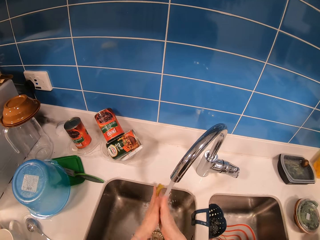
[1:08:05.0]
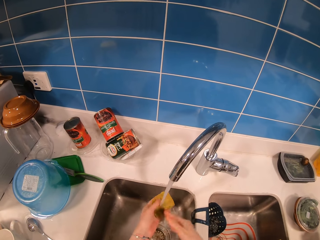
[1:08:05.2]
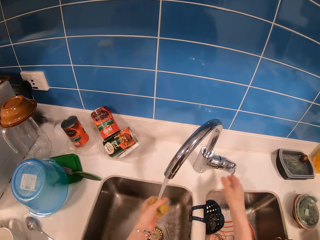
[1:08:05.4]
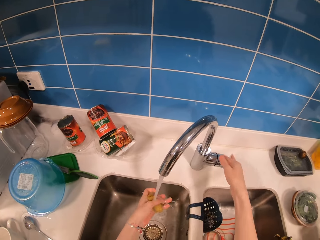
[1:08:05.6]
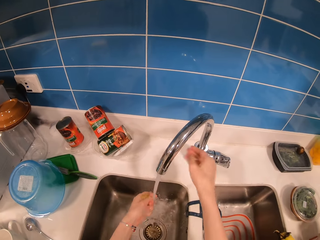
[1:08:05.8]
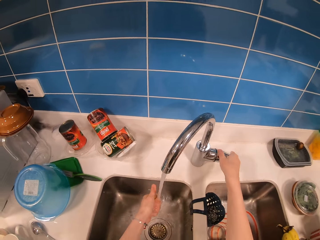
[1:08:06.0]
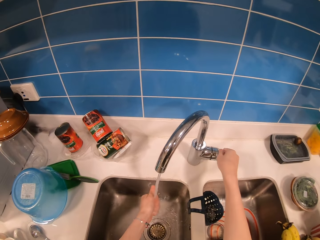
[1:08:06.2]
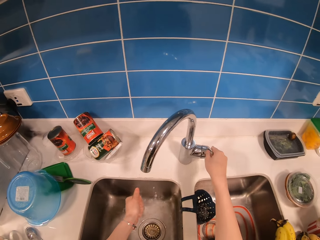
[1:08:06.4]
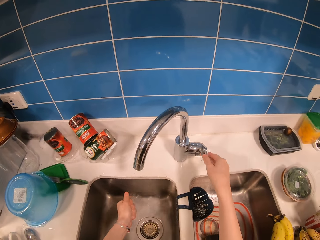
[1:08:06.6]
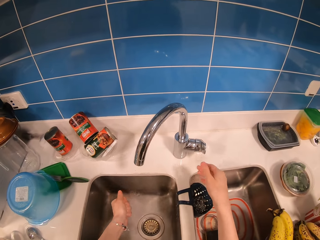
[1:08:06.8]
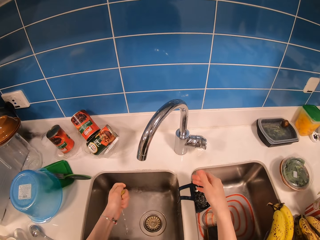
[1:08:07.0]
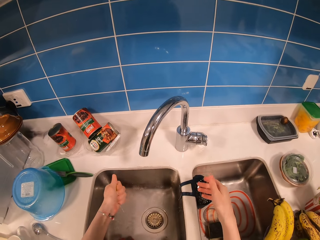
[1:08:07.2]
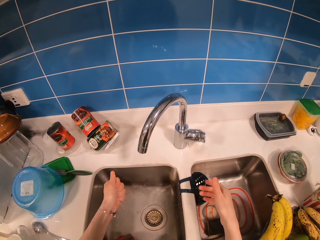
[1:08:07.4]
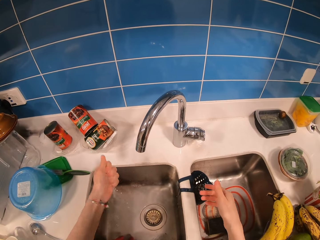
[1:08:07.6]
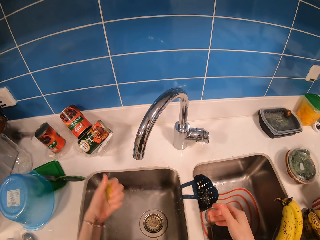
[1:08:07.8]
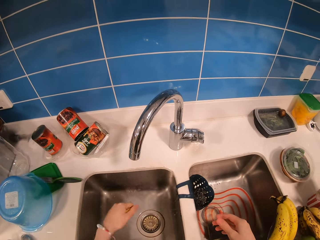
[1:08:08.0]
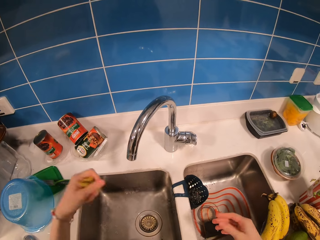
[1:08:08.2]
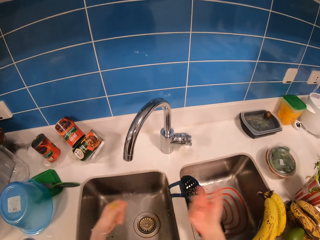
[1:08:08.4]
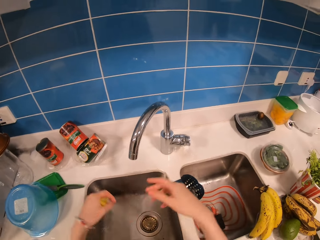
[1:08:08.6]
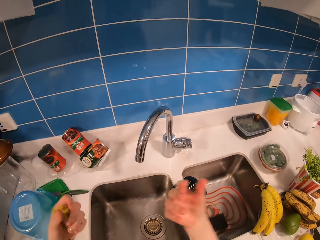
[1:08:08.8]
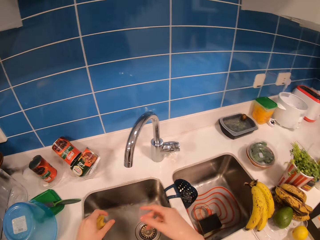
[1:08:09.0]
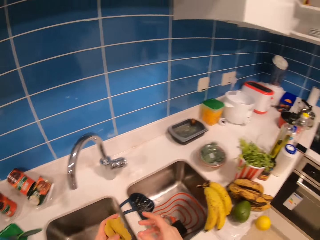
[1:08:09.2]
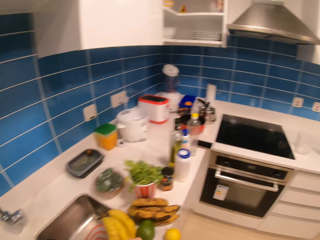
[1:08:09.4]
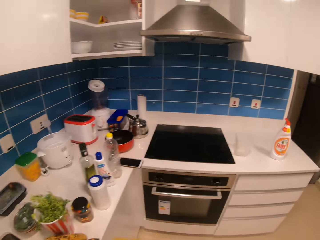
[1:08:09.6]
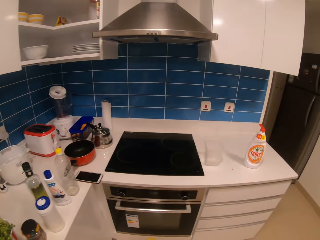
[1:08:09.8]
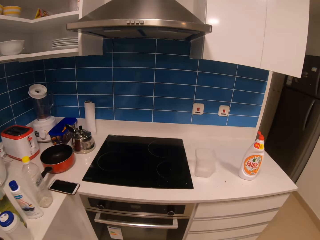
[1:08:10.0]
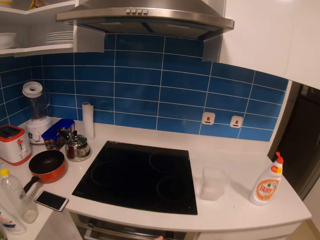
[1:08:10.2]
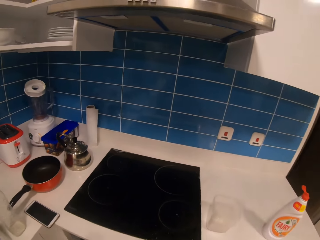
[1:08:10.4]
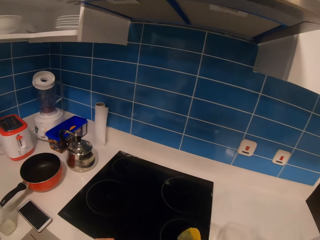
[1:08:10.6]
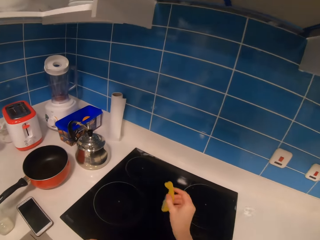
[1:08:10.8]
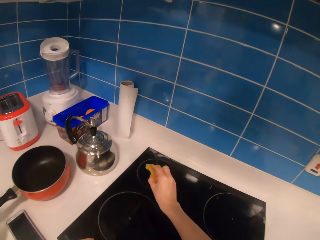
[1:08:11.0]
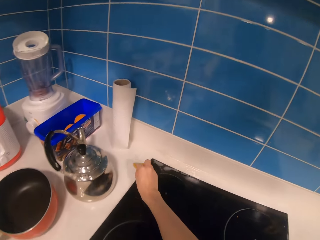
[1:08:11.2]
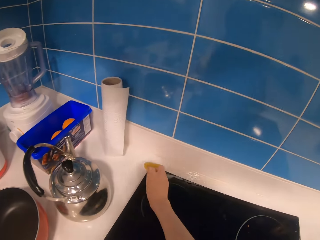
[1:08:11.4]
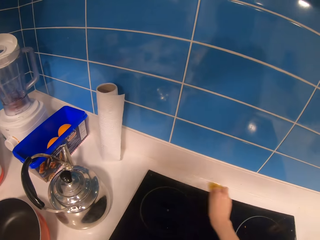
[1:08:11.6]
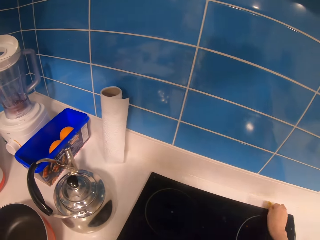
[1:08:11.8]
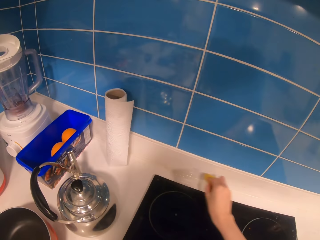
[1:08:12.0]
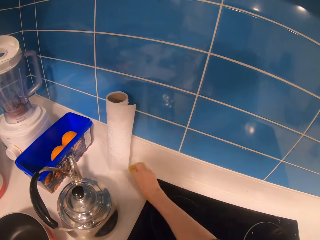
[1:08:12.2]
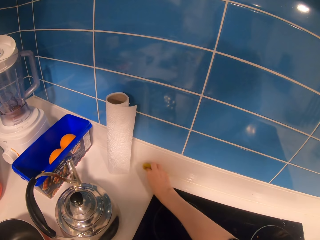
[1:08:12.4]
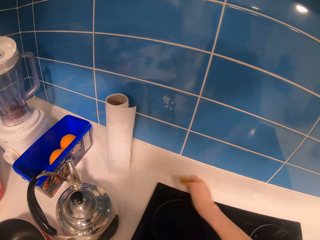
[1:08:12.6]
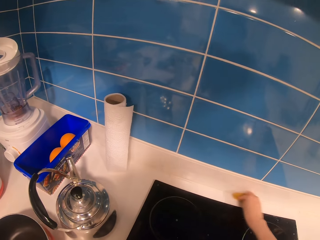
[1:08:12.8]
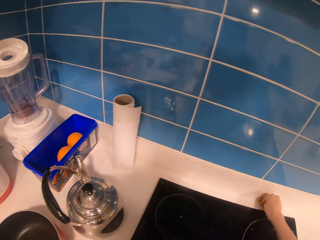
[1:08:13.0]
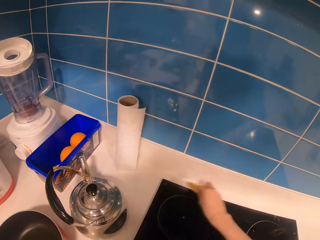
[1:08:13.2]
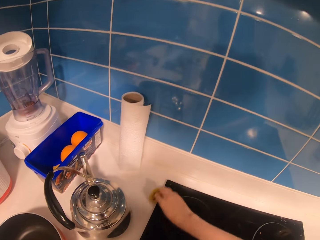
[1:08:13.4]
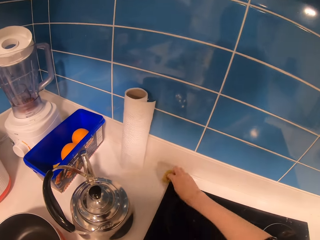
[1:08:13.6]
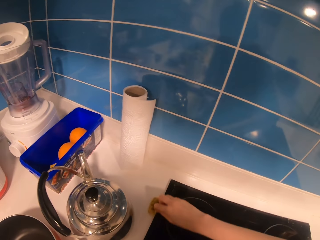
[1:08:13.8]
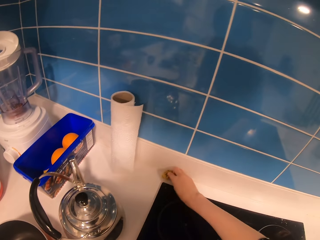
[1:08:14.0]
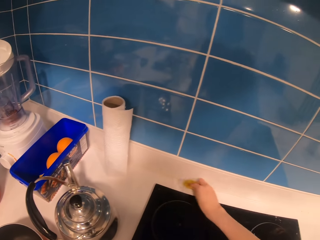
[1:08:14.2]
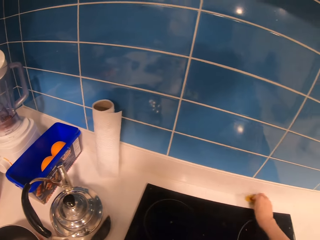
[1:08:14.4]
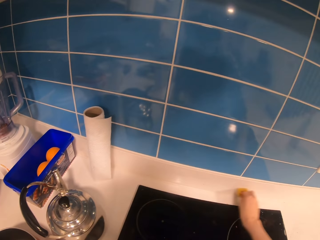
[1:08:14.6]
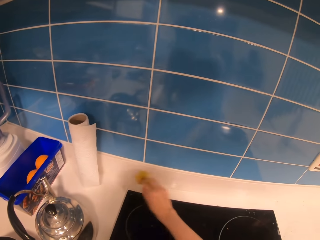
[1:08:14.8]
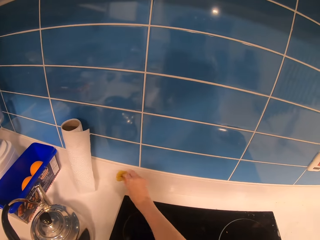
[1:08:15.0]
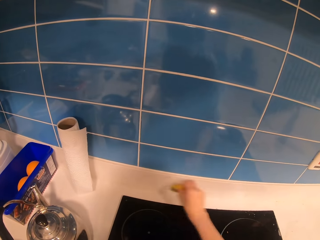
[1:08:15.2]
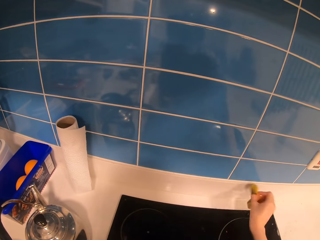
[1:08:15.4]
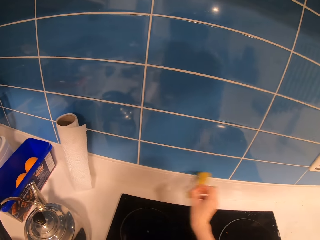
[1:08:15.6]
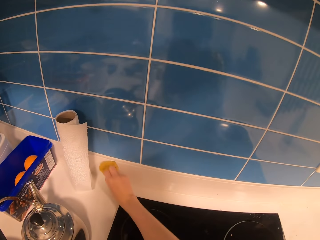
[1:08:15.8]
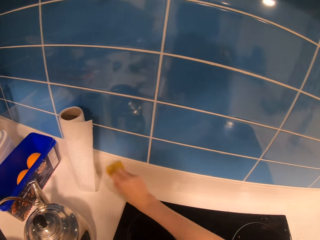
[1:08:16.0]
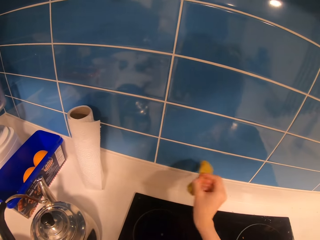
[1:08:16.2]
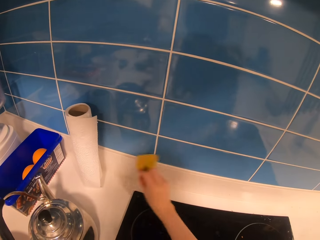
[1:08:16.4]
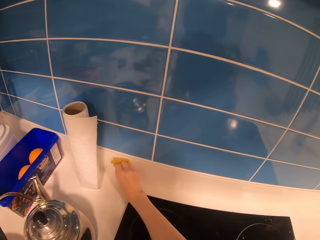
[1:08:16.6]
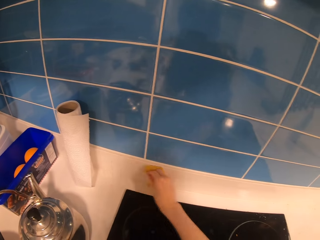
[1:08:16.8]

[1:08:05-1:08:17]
The camera wearer closes the tap. They squeeze the sponge in the sink. They walk in the kitchen. They scrub the counter top with the sponge.

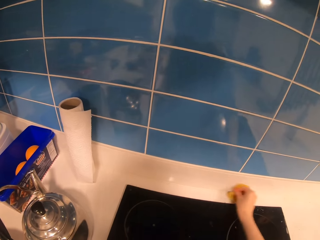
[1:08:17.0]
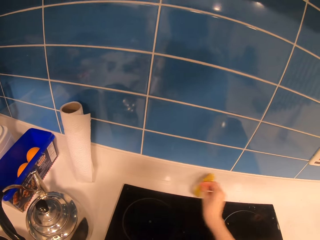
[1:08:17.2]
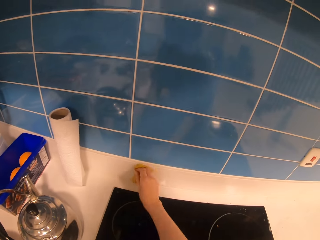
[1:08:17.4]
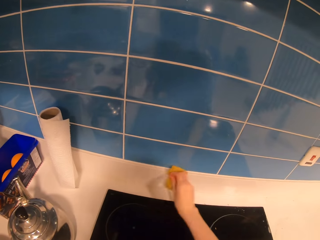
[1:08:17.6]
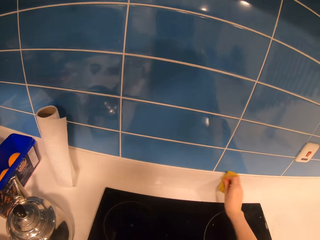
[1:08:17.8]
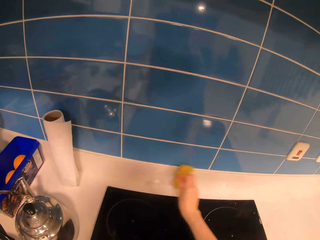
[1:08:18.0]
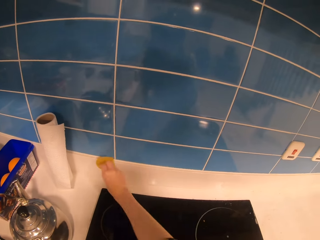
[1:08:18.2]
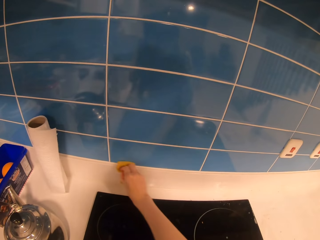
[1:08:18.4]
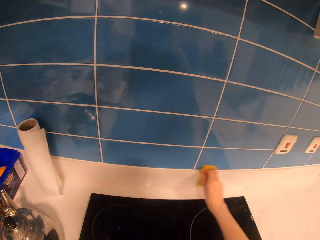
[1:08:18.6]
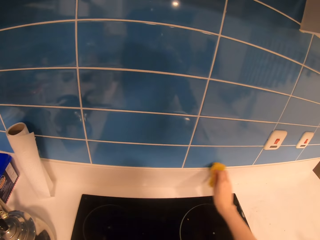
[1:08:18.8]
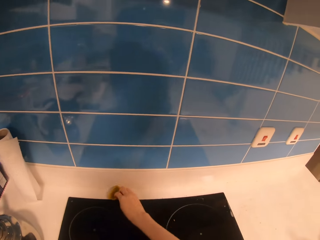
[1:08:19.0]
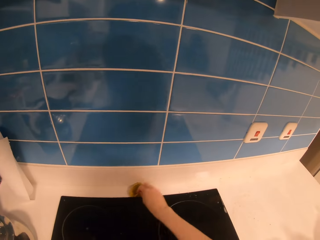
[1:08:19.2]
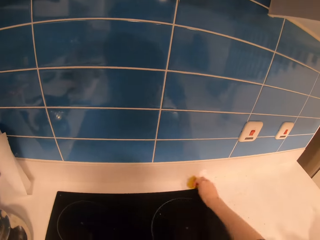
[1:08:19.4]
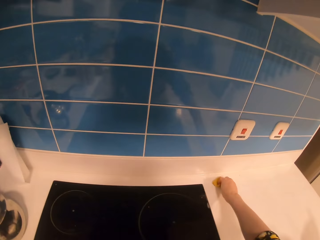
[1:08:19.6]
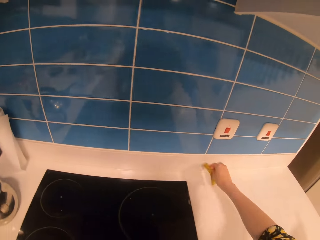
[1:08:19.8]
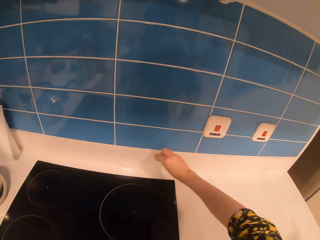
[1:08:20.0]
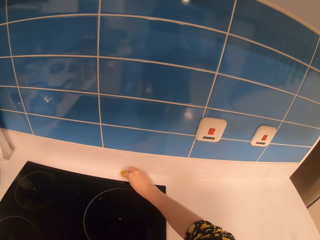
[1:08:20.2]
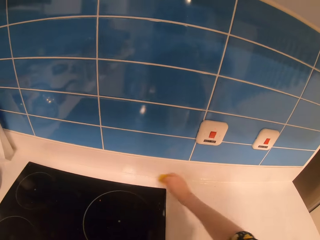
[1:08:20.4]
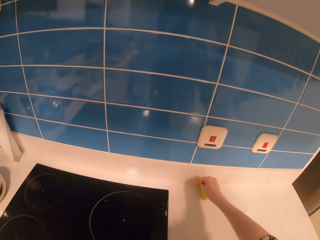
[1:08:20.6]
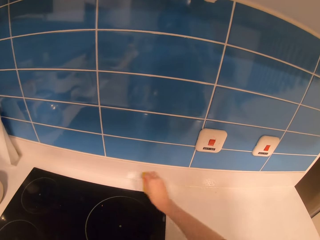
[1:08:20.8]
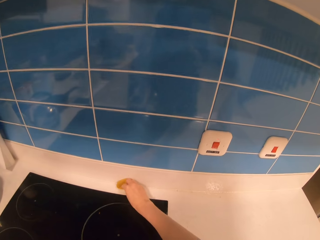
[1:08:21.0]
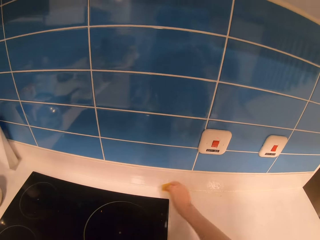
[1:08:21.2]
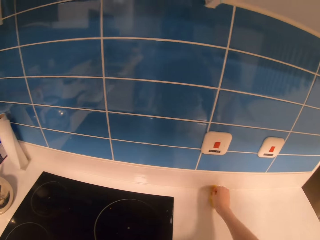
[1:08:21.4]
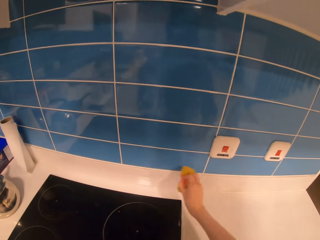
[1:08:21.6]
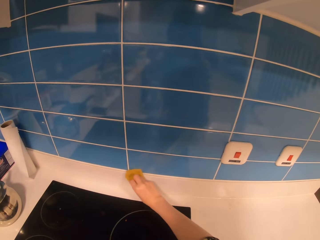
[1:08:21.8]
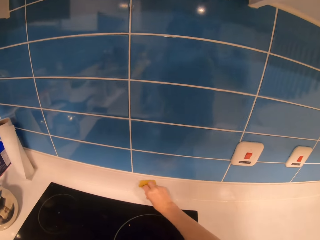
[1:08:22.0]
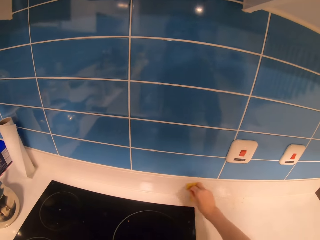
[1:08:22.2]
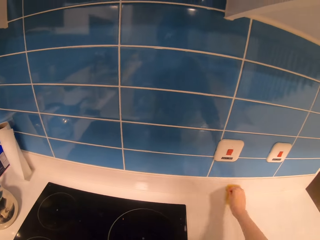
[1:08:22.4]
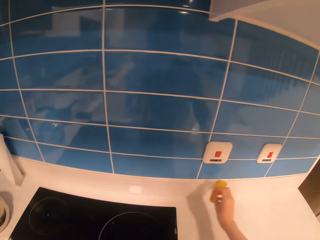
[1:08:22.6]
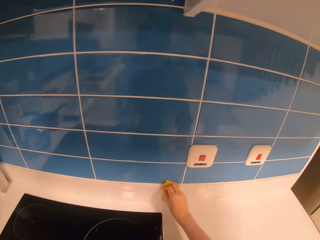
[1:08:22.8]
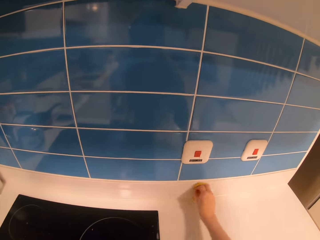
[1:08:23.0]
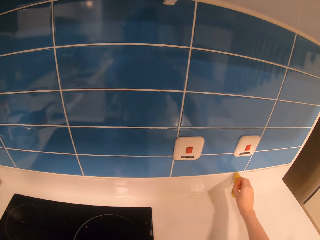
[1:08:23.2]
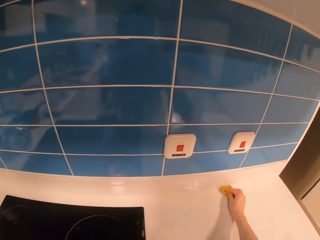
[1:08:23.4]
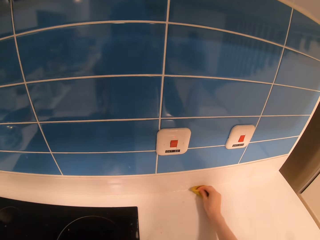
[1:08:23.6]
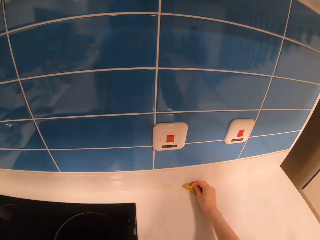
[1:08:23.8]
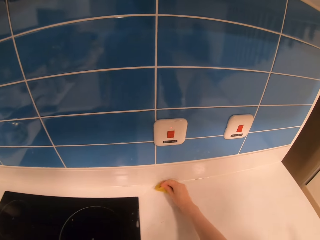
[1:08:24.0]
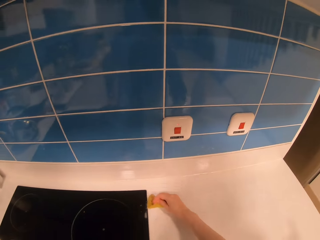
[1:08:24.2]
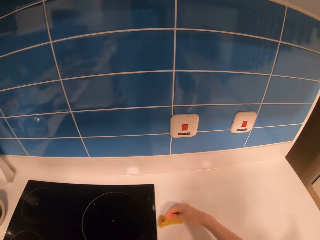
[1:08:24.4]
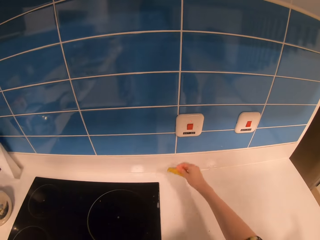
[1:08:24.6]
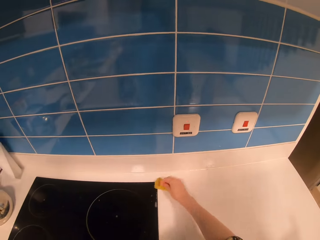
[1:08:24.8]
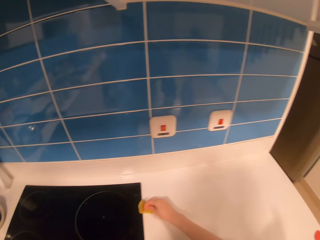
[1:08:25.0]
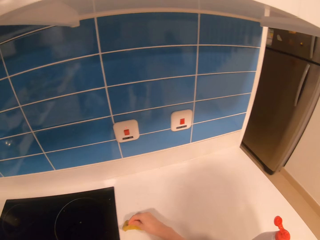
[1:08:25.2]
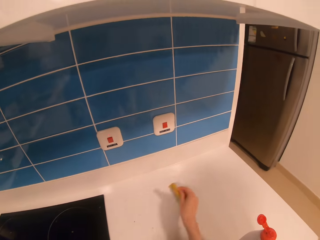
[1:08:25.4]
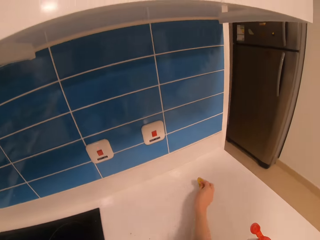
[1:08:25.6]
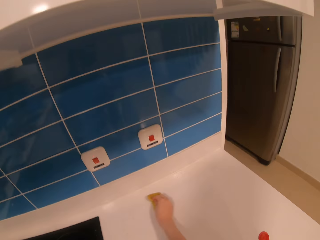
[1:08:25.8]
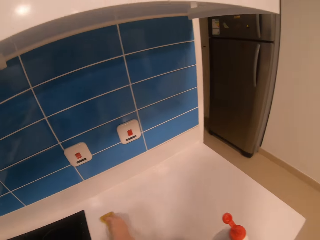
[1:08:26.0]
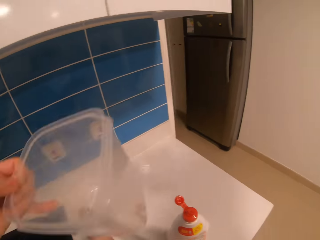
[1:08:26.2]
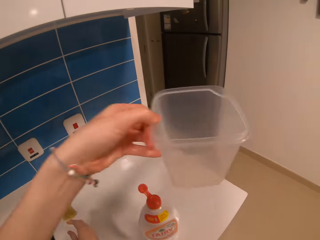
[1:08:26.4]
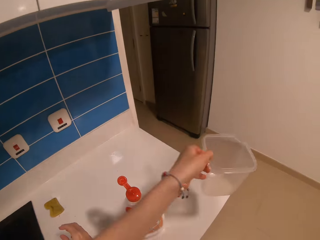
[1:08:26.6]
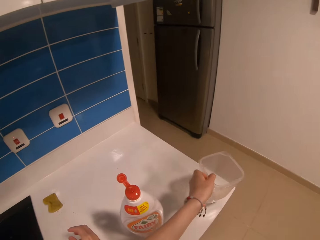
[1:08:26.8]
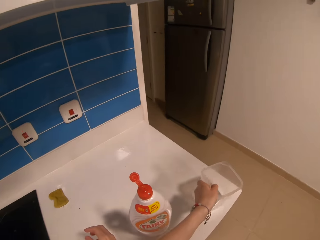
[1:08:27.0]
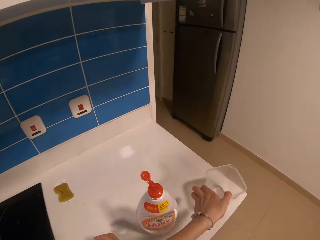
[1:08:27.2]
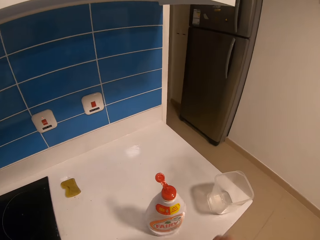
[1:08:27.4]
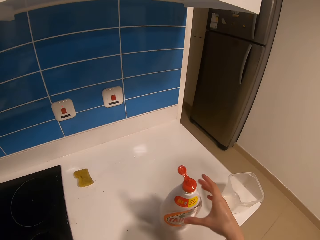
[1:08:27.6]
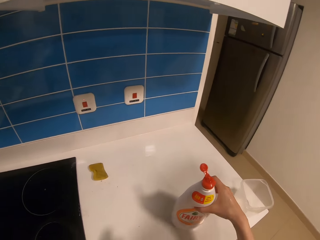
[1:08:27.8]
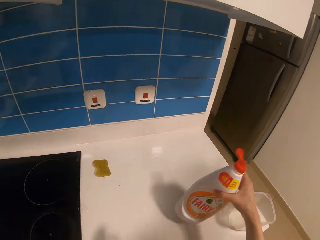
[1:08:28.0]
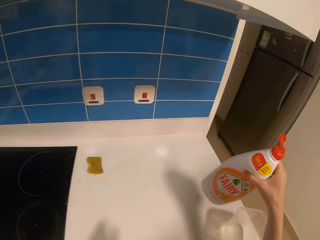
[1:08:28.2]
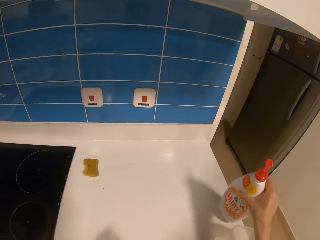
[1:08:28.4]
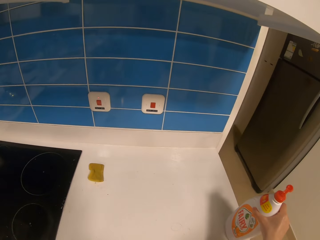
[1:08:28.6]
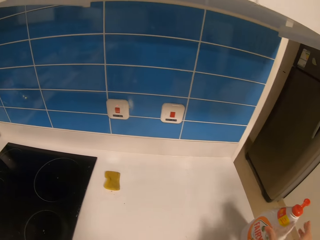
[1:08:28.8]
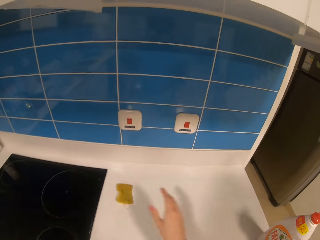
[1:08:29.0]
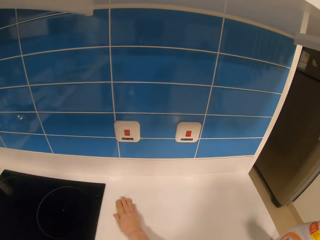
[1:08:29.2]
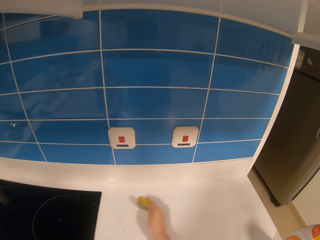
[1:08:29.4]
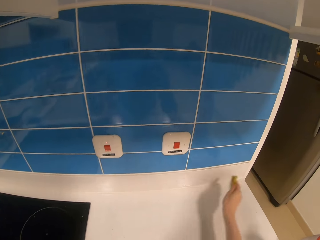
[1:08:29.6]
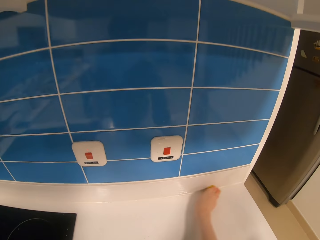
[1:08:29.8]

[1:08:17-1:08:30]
The camera wearer puts a plastic container on the countertop with the left hand. They pick up a soap bottle, put the soap bottle on the countertop and pick up a sponge.
